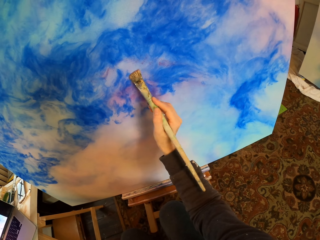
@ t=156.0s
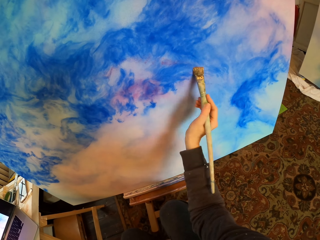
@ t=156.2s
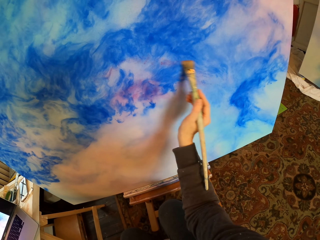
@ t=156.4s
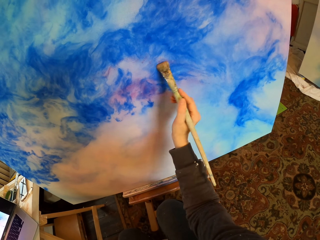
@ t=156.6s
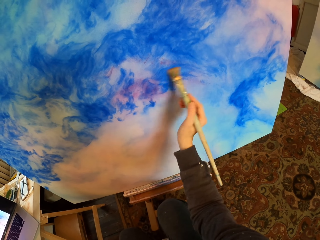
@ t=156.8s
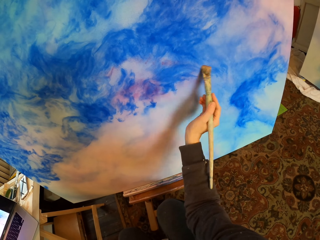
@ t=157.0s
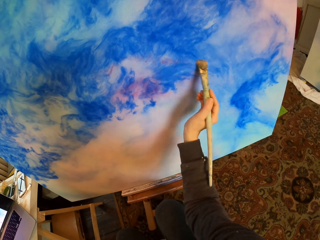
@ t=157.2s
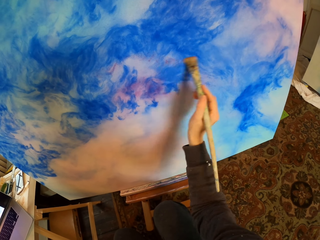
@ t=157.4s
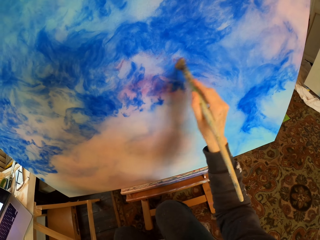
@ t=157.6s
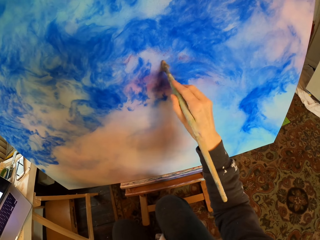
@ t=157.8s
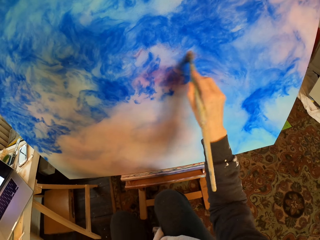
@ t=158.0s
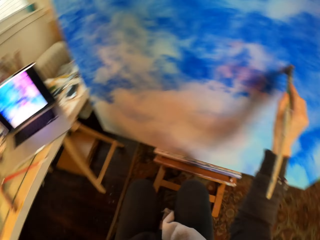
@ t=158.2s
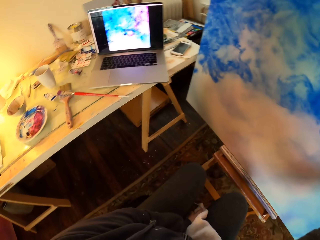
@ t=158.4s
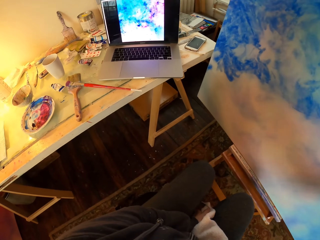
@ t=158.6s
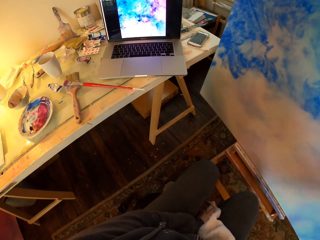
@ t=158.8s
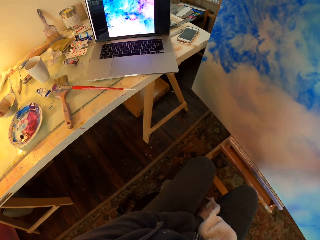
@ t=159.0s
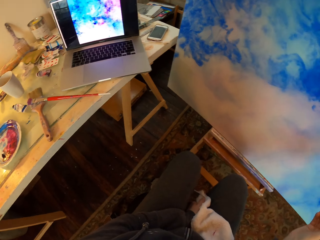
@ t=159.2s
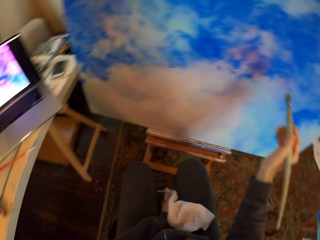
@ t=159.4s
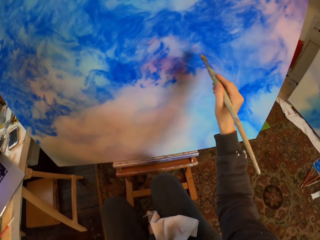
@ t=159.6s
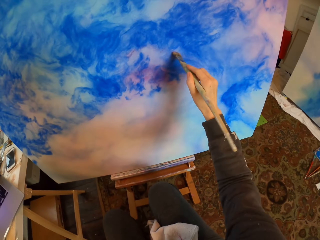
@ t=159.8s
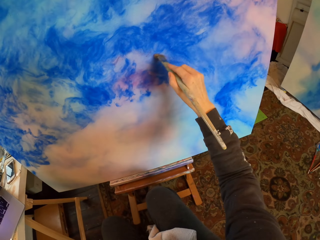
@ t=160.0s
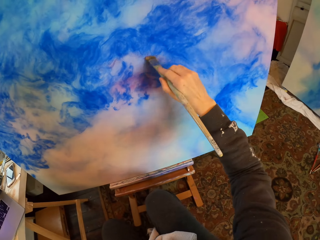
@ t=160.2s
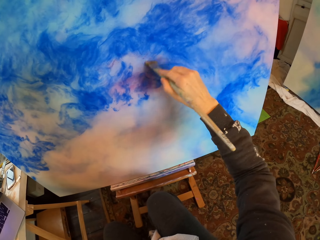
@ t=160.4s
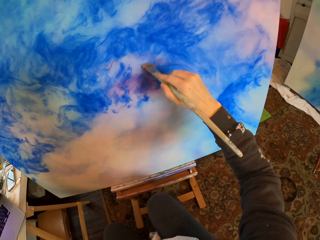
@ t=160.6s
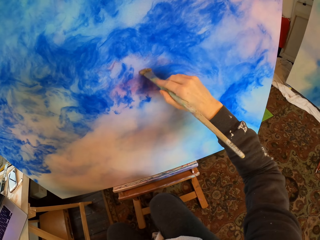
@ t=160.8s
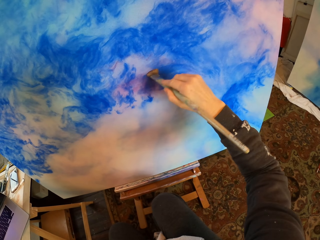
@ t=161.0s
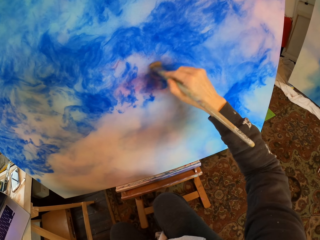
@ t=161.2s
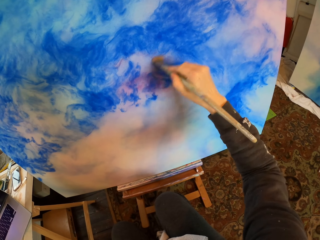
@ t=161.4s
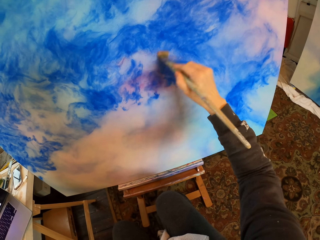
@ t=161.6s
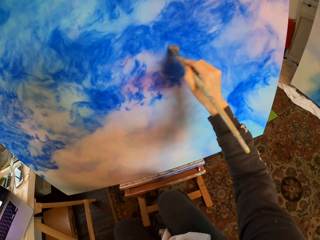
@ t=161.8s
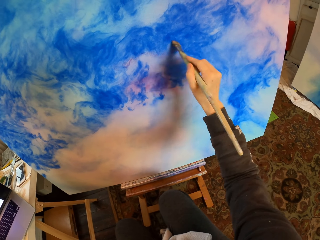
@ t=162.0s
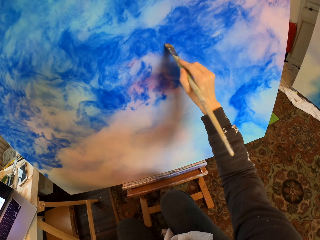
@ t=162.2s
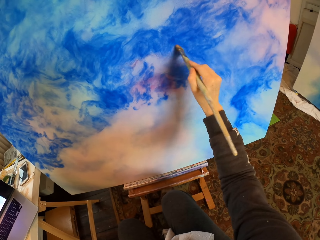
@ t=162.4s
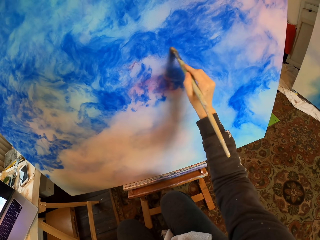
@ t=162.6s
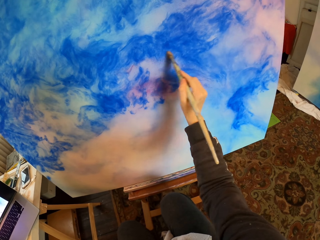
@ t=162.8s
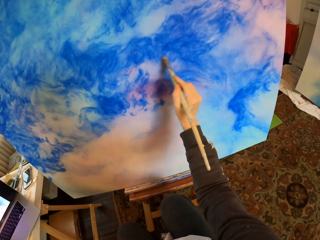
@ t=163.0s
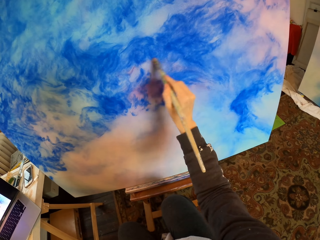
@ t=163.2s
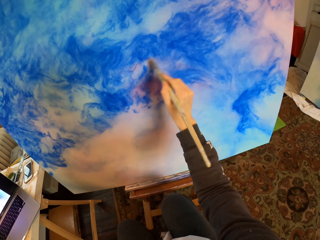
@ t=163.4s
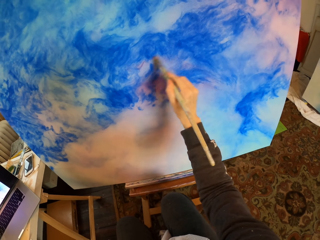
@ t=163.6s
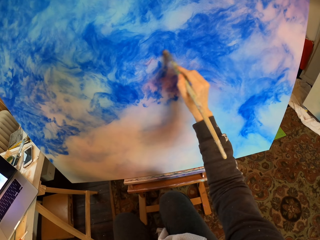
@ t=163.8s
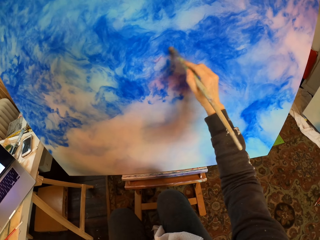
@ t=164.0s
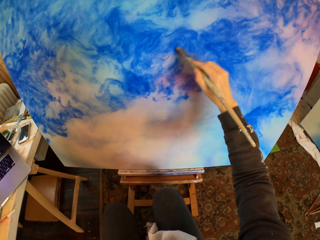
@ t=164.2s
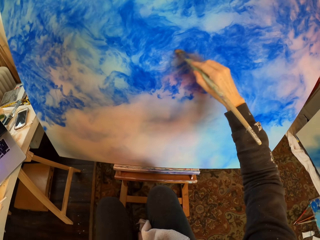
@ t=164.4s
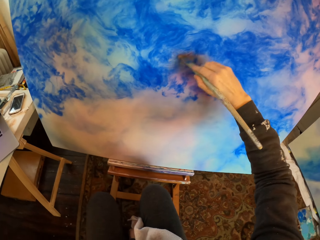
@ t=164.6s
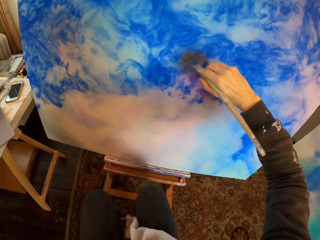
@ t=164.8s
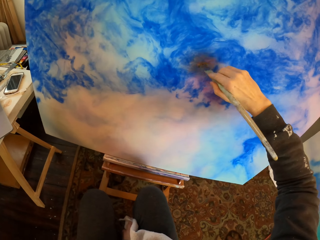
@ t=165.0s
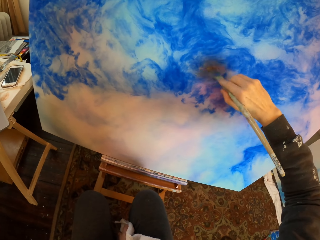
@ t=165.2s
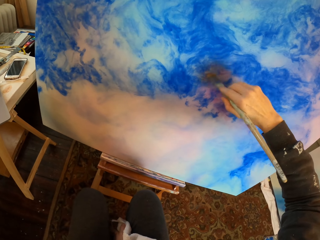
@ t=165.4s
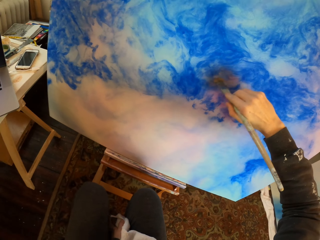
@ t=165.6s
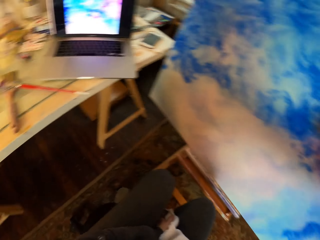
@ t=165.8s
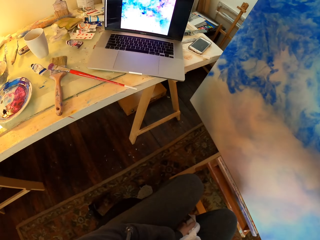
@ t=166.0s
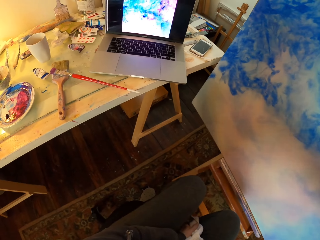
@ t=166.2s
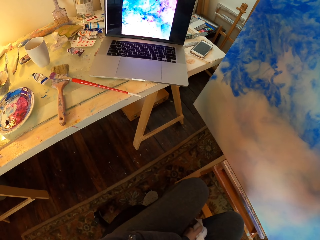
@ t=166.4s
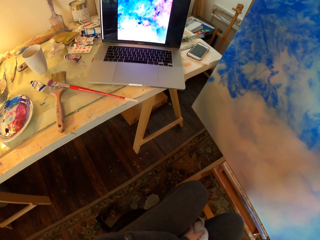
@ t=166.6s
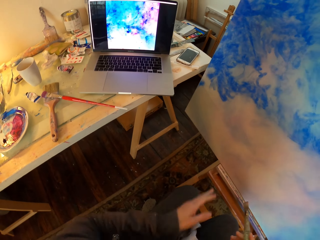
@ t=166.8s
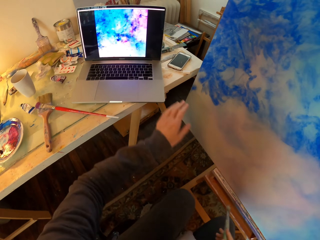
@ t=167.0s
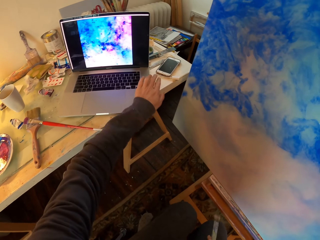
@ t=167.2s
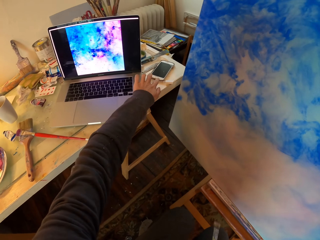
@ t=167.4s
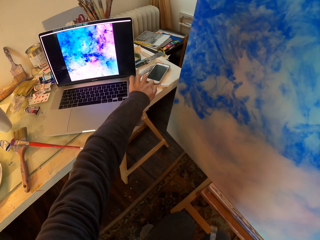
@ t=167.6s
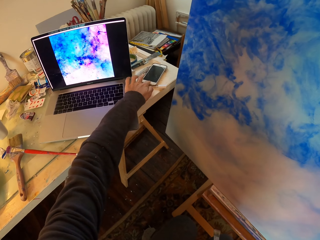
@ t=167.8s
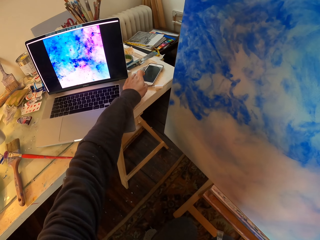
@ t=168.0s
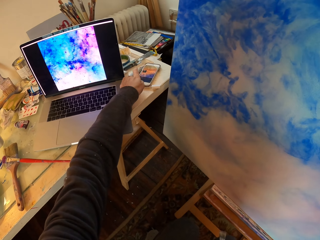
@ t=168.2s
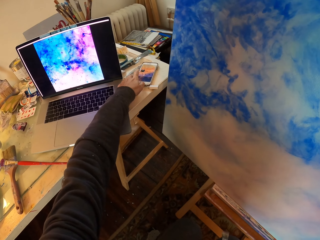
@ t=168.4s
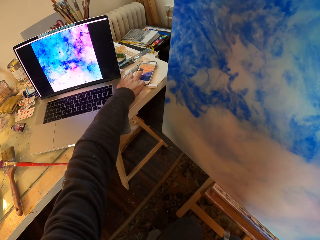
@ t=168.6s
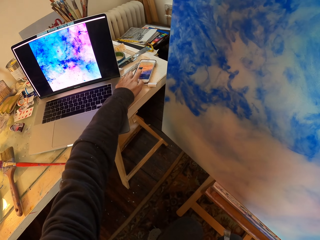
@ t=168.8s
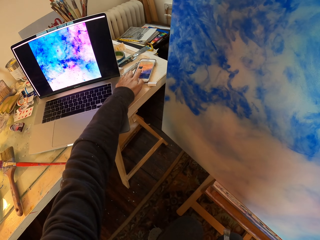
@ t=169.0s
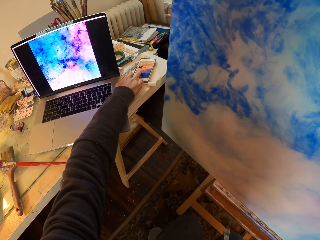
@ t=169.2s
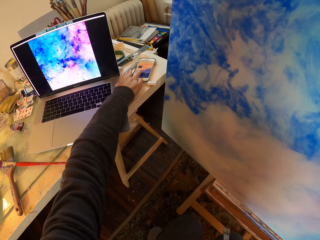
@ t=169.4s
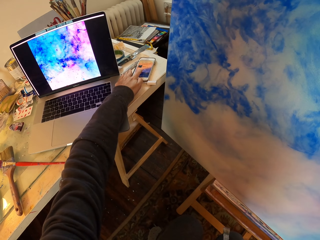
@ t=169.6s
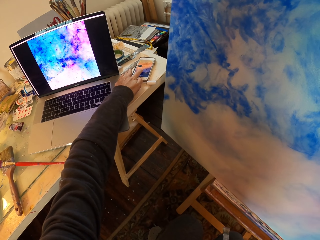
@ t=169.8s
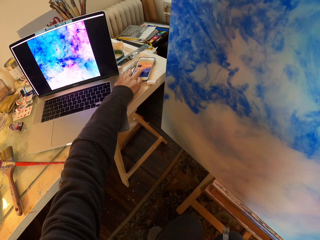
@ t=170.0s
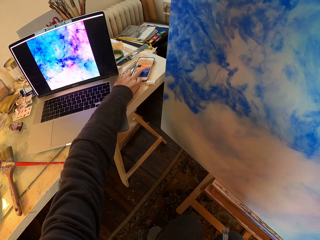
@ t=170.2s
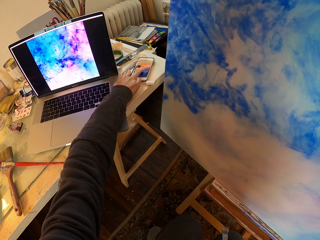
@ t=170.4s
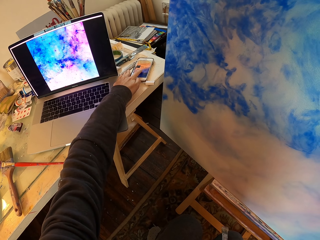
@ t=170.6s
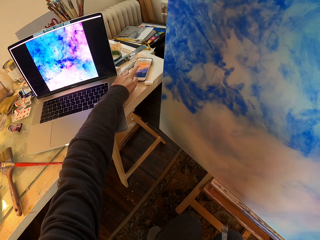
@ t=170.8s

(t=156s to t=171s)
The camera wearer looks at the painting in the laptop. They look at the portrait. They draw on the board. They look at the painting in the laptop. They press the phone.

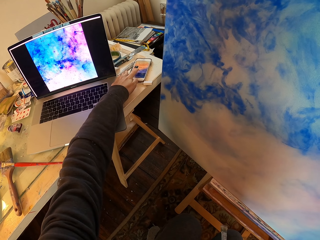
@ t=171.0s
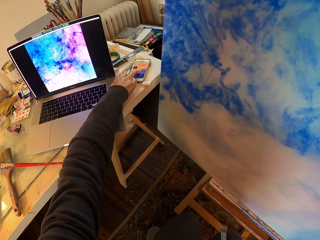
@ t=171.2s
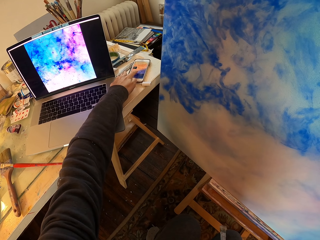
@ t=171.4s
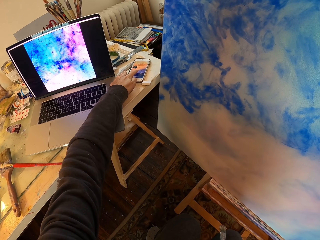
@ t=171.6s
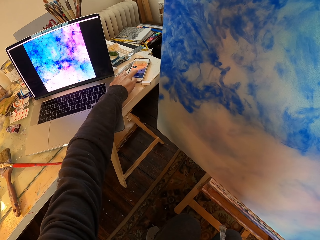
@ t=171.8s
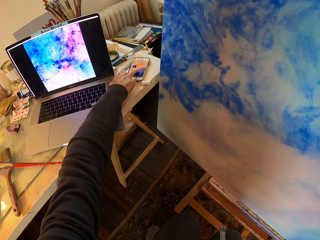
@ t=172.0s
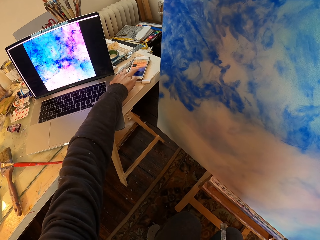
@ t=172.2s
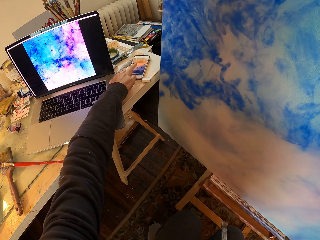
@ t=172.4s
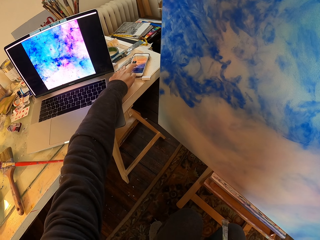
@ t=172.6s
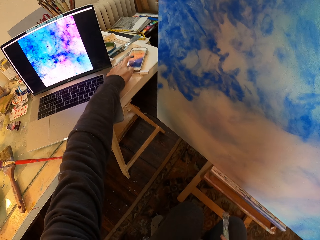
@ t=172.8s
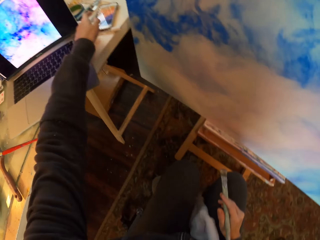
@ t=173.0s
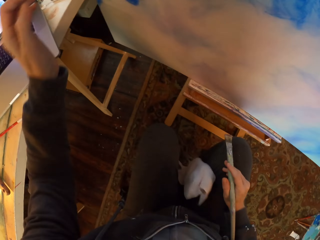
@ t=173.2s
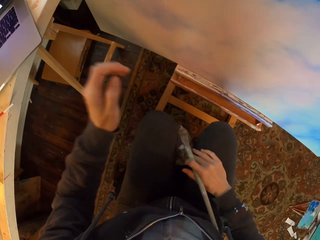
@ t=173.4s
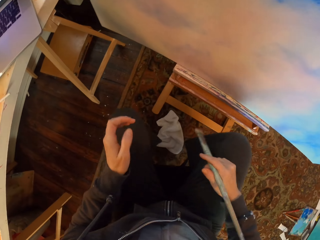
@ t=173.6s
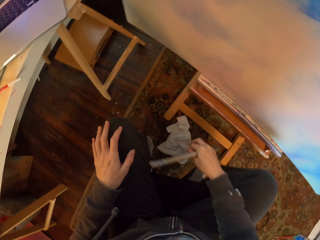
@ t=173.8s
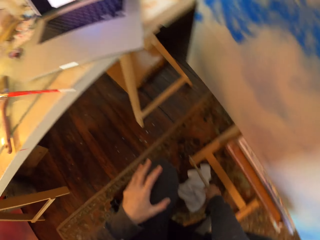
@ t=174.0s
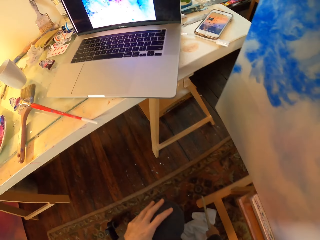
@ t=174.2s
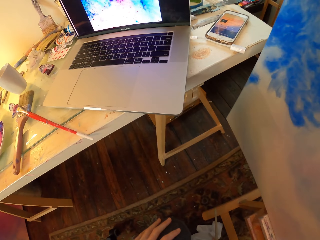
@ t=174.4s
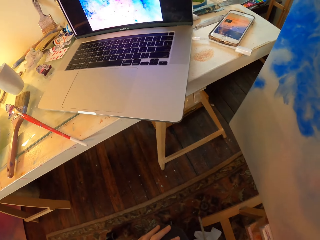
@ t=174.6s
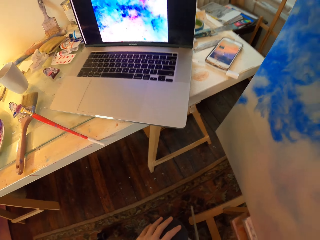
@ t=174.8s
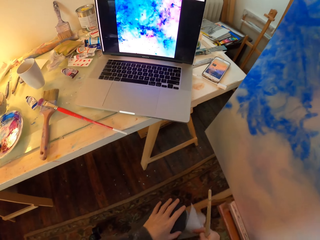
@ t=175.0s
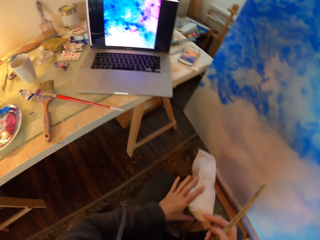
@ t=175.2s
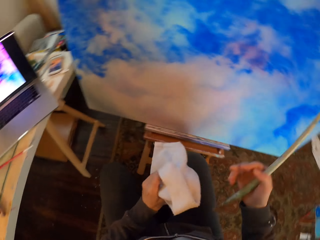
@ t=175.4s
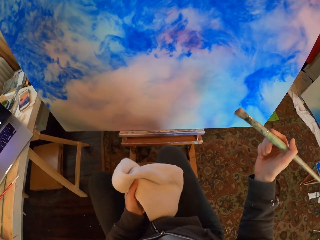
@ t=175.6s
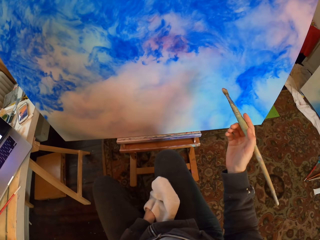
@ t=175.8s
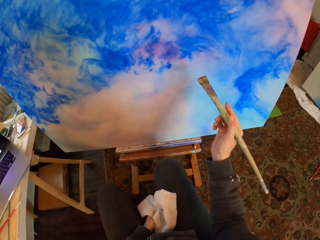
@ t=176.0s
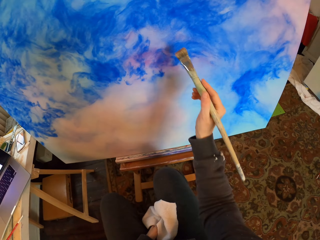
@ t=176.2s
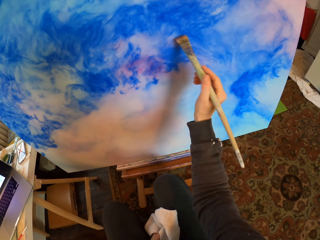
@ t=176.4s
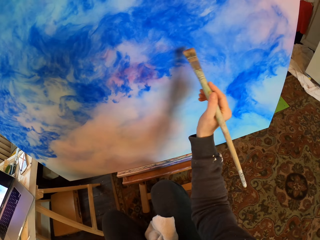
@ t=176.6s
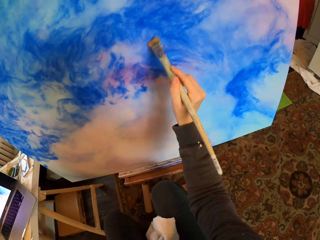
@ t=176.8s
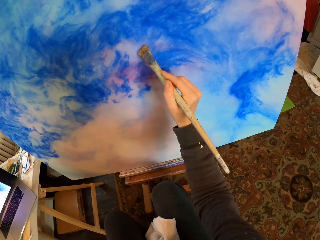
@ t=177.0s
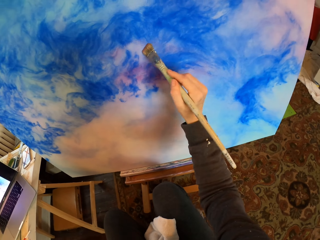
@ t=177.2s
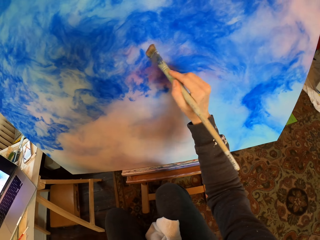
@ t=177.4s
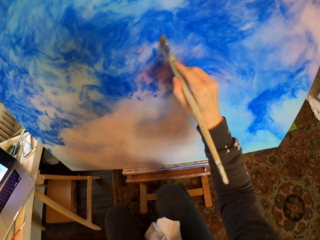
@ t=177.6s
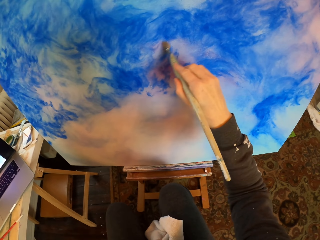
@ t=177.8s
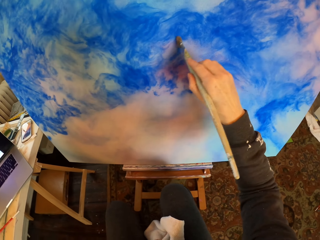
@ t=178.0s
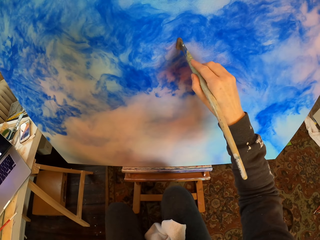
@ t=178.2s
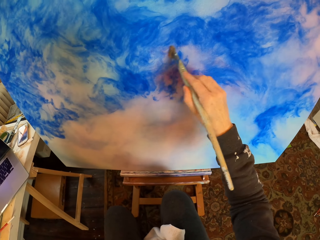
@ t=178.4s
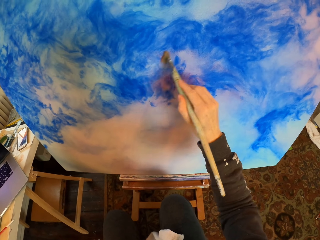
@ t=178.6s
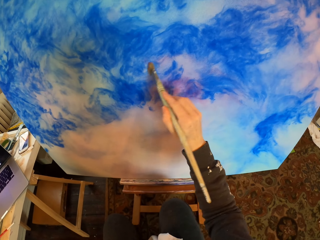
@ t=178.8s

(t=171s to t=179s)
The camera wearer drops the cloth on the floor. They pick up the cloth from the floor. They draw on the board.
